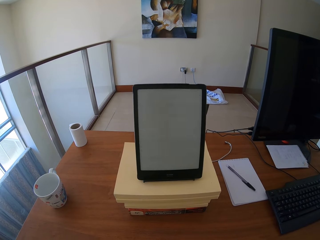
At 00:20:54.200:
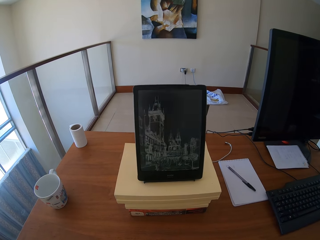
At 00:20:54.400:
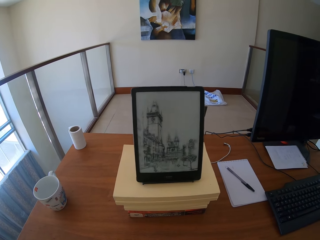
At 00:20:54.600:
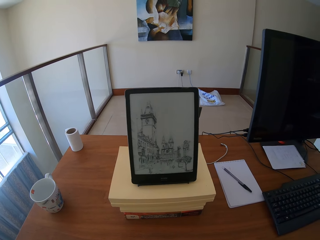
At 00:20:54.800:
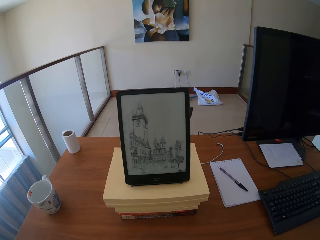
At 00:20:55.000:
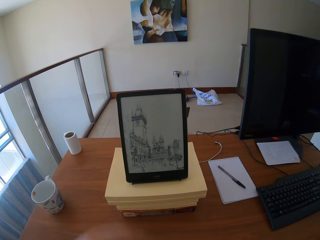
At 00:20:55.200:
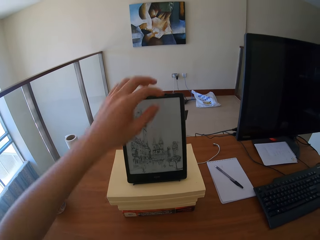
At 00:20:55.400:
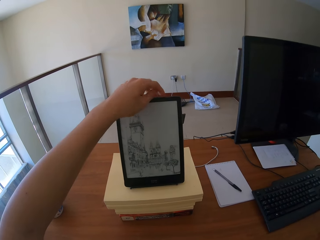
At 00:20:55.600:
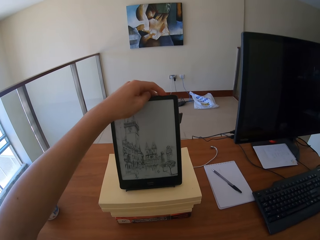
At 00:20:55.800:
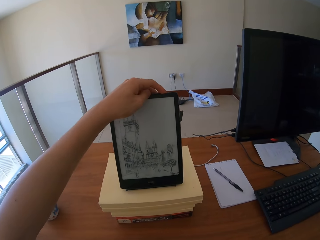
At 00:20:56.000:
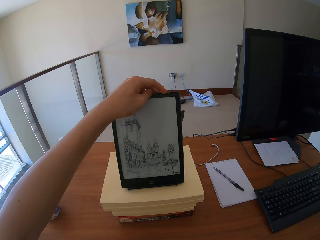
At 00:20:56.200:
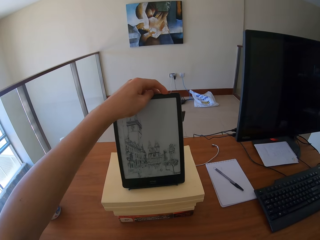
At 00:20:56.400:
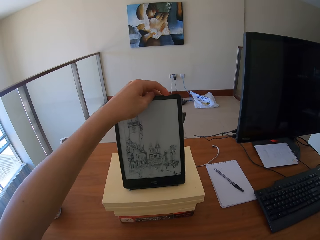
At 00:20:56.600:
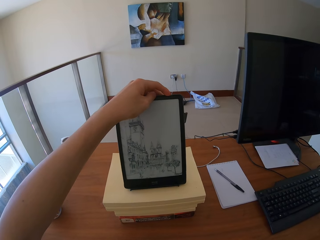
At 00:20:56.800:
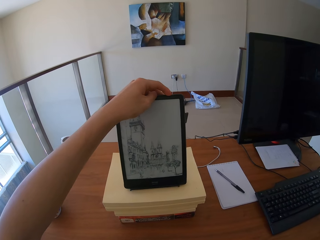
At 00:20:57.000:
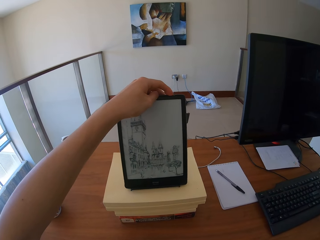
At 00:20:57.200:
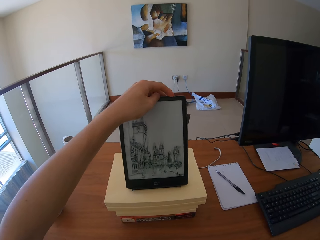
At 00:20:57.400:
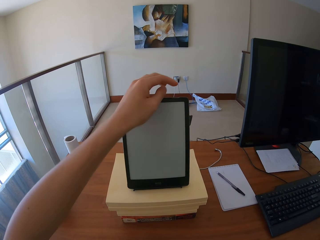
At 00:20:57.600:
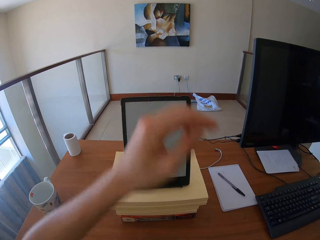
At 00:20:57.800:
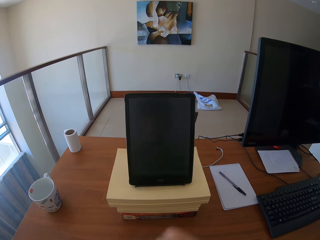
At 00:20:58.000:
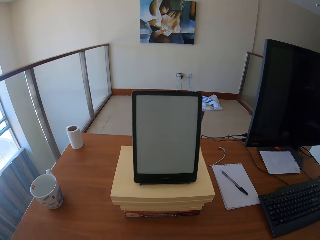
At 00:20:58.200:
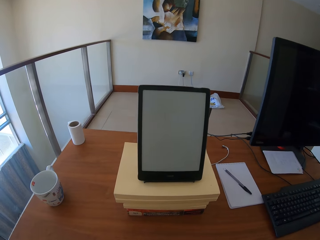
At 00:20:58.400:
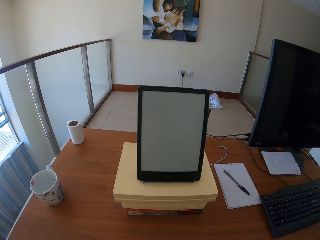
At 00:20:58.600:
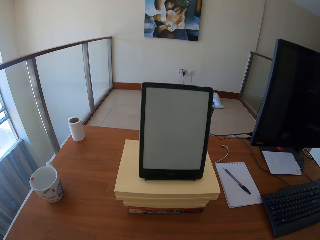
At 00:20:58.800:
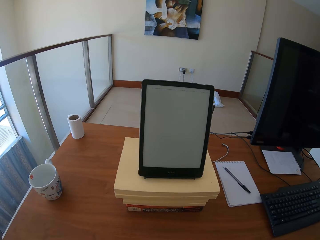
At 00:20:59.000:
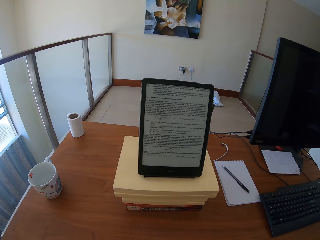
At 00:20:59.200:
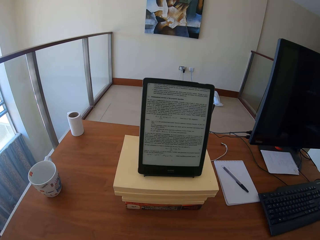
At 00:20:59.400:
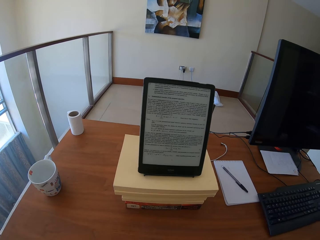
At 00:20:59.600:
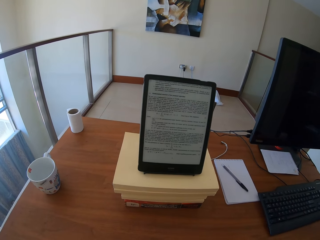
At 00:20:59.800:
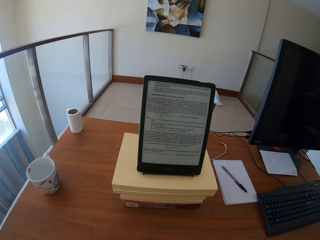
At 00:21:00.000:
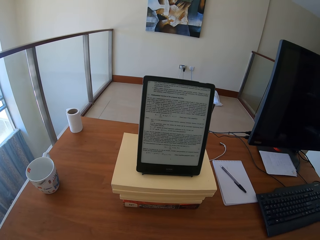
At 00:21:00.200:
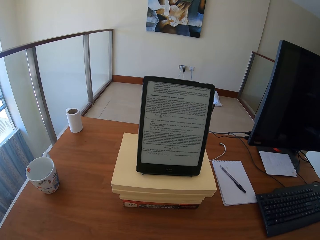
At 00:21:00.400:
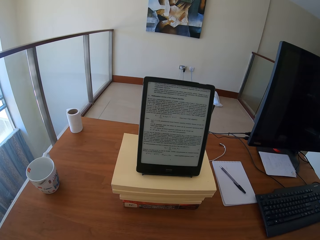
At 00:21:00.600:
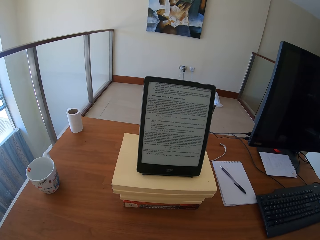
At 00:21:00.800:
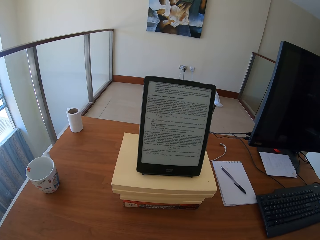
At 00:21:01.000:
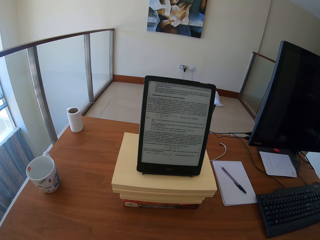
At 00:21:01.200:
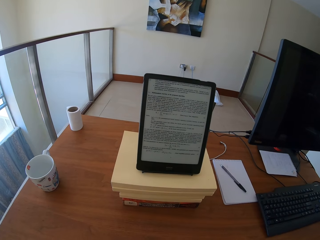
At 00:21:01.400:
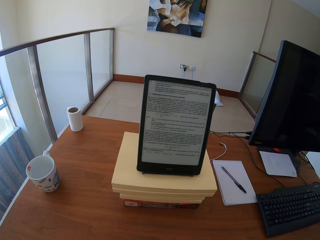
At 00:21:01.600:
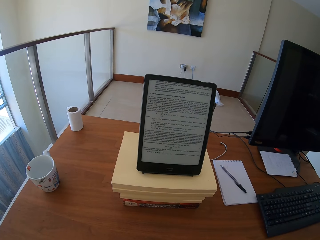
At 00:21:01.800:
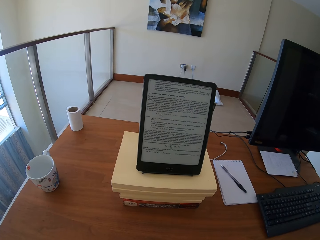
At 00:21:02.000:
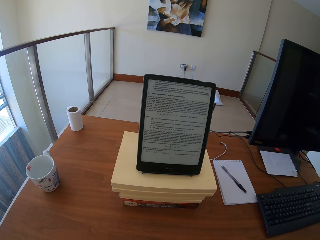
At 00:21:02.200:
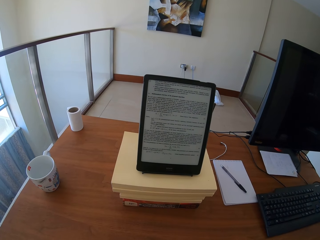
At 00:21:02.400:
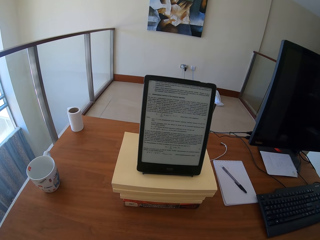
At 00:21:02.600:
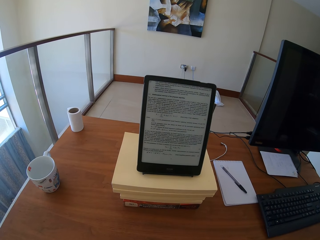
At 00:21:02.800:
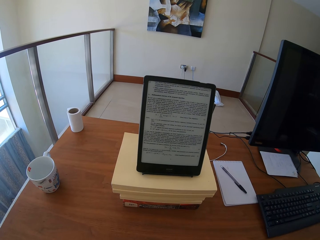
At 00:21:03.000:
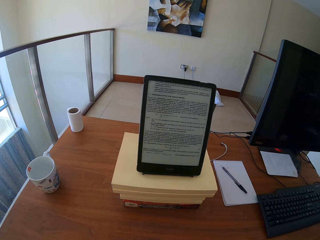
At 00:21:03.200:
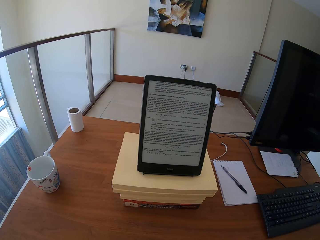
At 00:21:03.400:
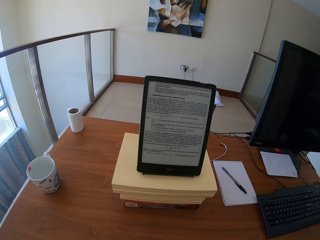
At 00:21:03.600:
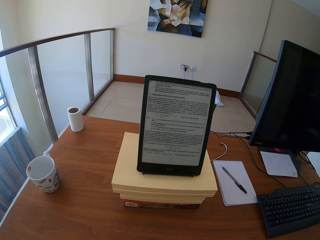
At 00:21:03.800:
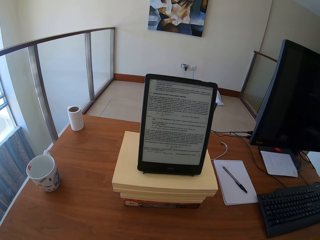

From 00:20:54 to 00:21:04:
The camera wearer operates the iPad. They hold the tablet on the table. They look at the iPad.

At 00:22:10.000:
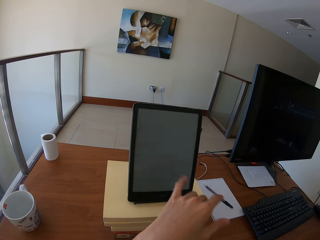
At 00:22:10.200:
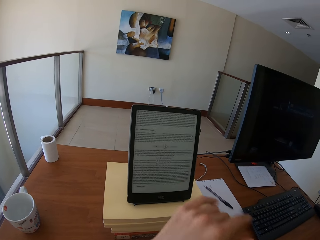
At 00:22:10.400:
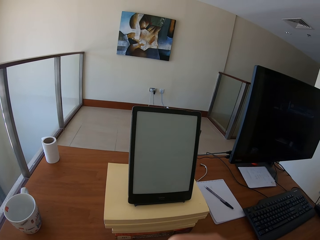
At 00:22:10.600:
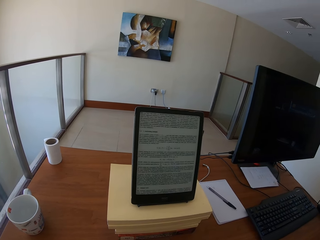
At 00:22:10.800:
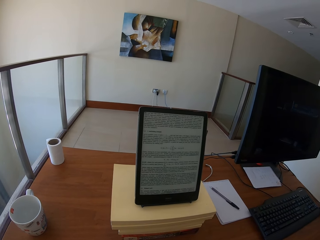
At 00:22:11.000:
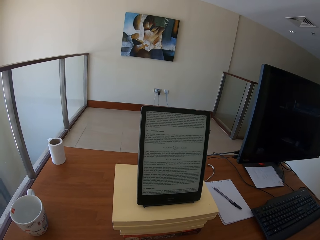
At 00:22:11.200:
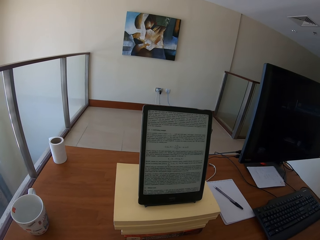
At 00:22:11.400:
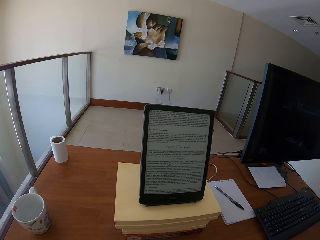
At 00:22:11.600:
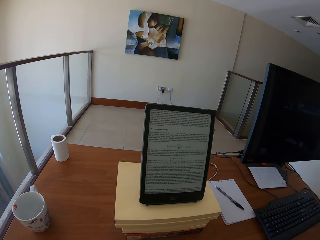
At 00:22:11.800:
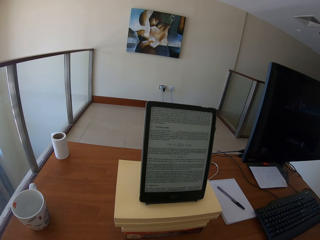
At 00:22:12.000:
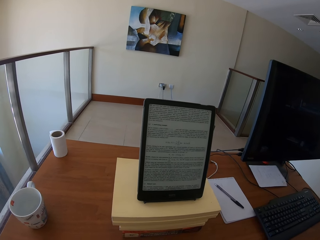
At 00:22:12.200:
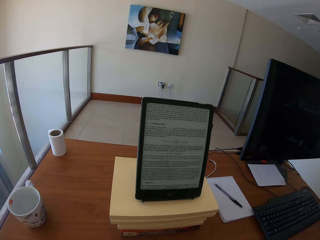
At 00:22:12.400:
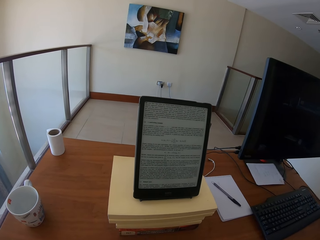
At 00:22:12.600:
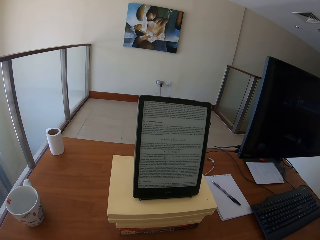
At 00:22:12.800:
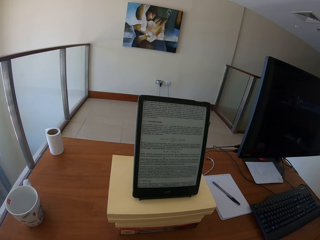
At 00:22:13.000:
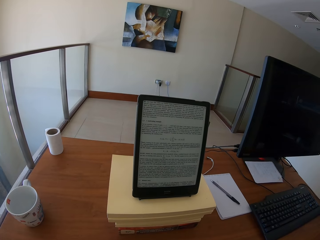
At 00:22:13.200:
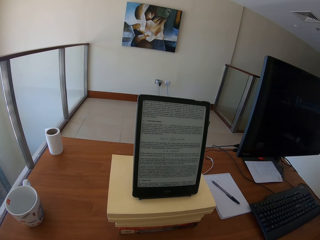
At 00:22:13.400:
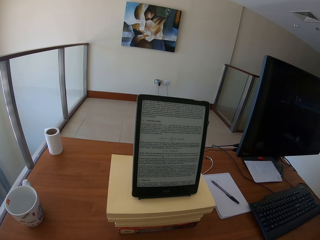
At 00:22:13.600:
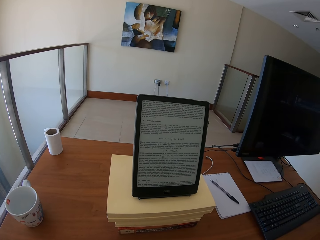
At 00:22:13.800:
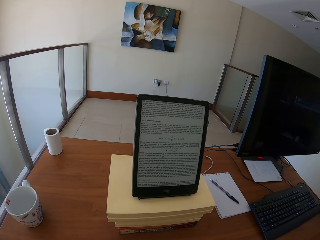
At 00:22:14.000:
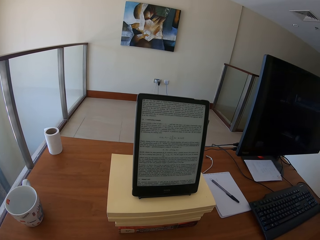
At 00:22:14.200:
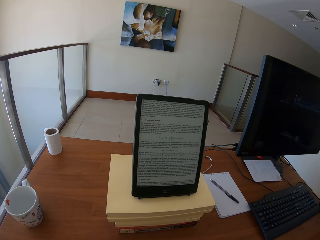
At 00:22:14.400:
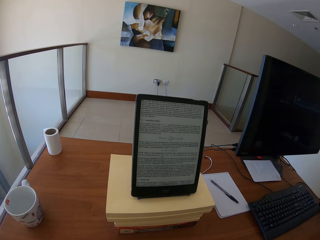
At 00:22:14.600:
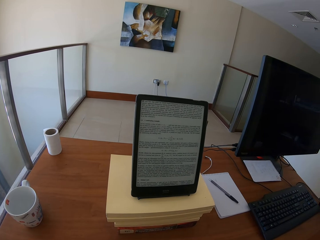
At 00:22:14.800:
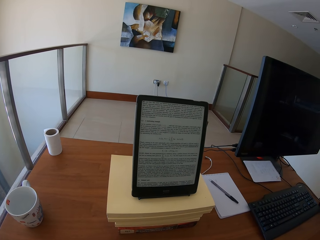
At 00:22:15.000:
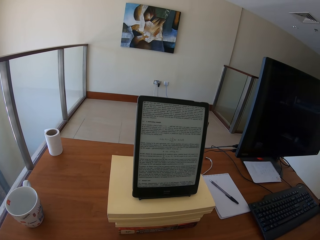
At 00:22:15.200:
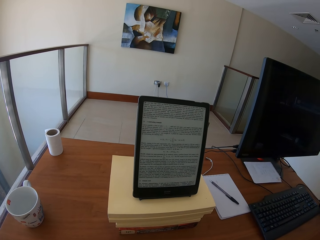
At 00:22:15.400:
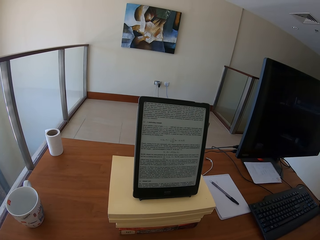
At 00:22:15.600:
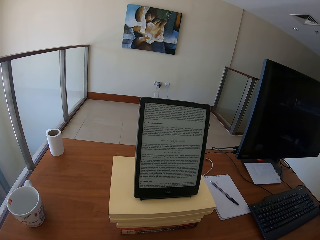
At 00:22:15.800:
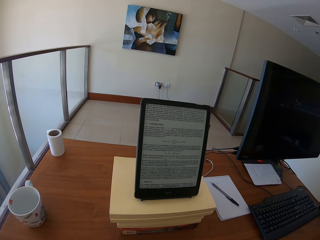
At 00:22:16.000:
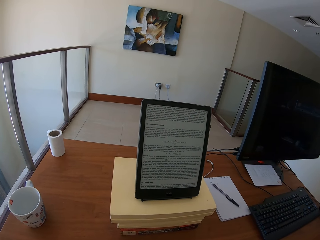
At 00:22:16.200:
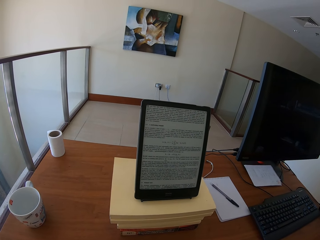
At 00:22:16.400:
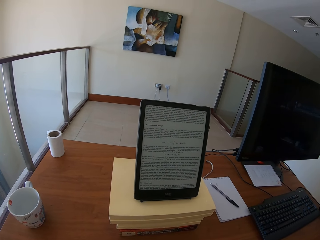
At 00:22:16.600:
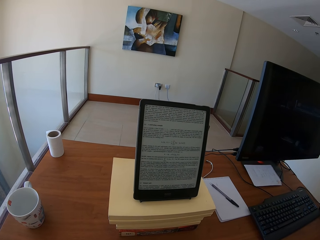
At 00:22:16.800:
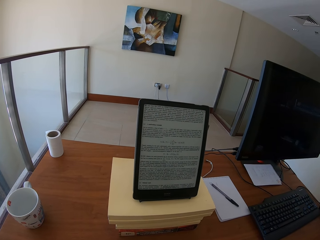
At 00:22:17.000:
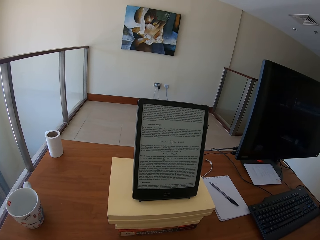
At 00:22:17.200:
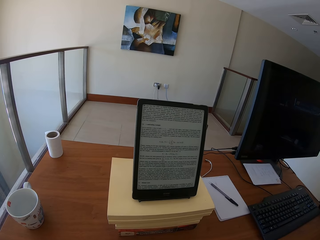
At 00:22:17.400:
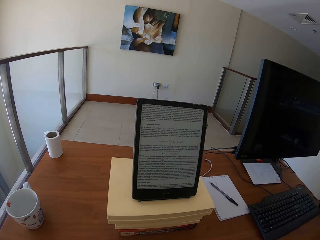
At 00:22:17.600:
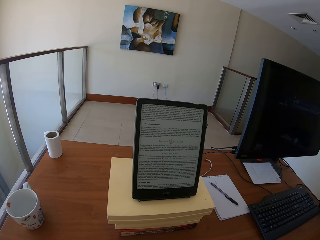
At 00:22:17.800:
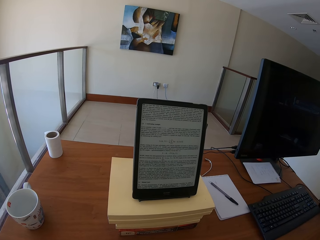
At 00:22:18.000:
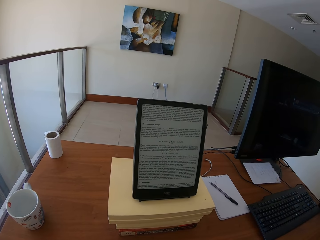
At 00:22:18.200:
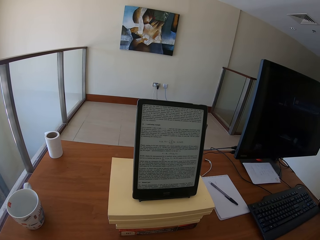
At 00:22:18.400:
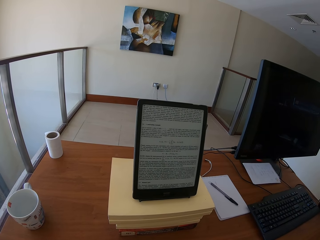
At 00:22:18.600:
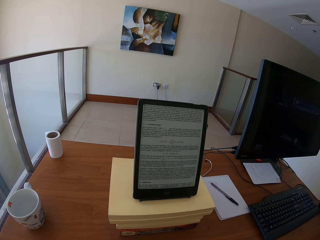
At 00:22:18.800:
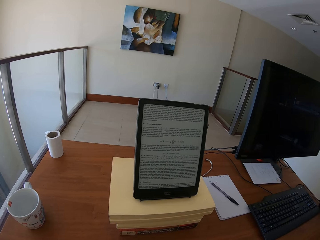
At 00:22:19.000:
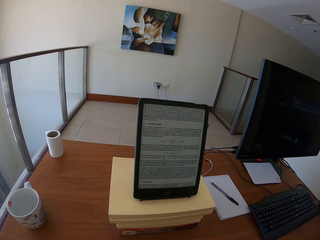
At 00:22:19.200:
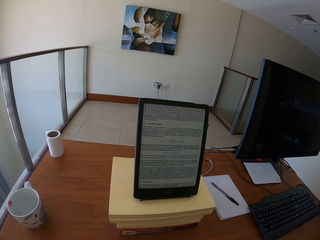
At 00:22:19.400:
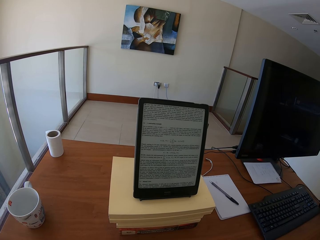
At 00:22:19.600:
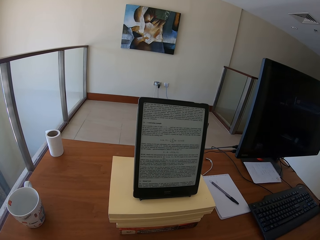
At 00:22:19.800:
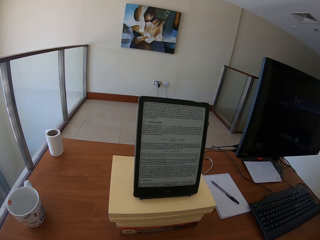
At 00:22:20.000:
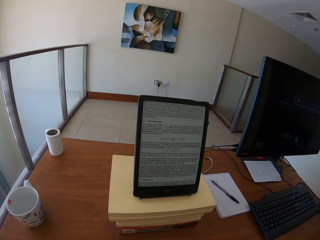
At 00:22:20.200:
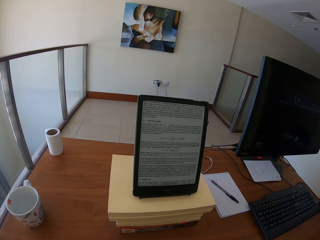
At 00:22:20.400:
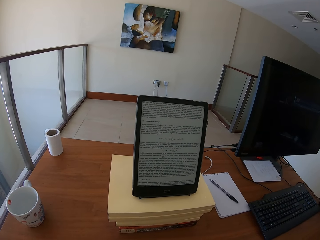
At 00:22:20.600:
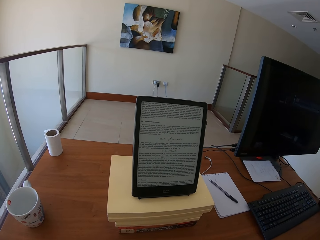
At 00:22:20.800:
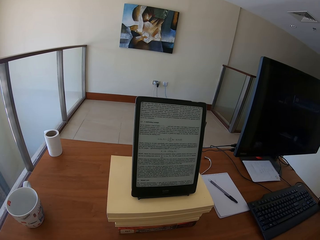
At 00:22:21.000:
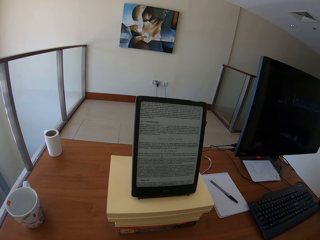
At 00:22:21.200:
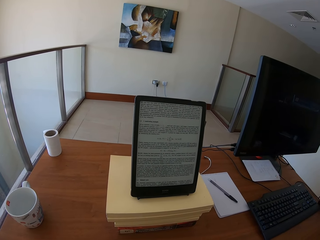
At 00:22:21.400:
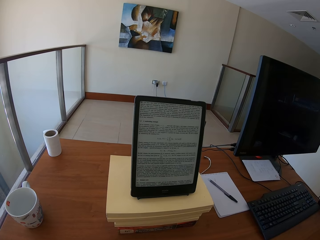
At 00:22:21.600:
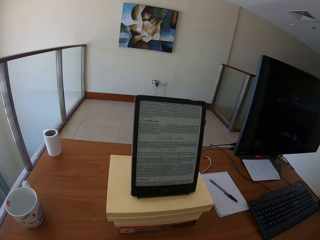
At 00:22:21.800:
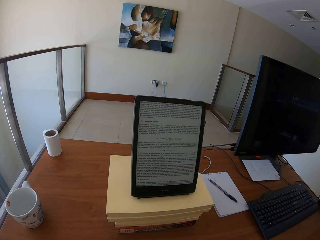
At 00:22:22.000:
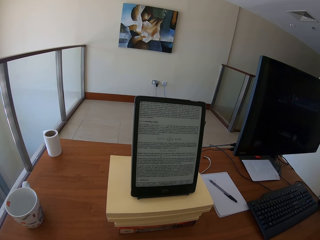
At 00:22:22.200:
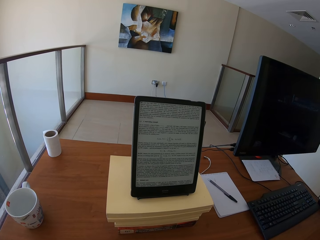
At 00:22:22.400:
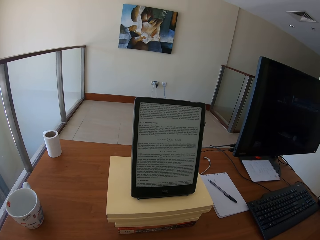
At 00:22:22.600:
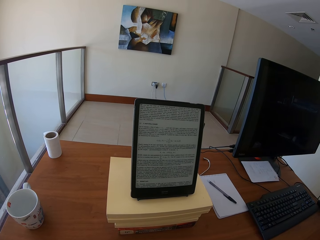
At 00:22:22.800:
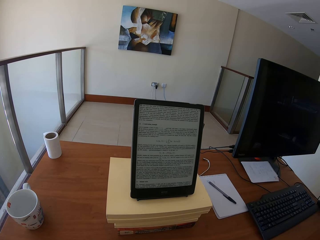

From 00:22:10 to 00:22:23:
The camera wearer looks at an iPad.
